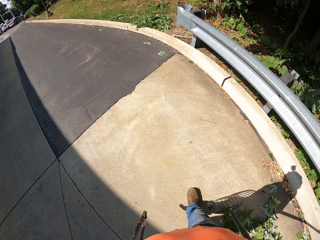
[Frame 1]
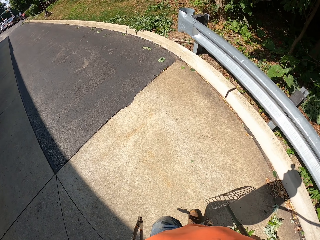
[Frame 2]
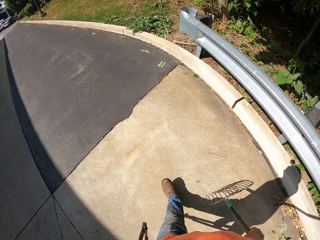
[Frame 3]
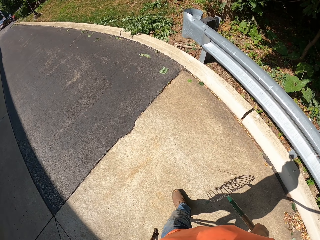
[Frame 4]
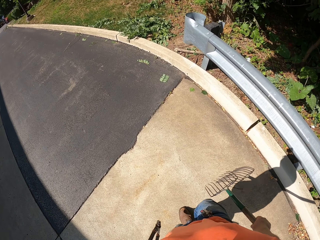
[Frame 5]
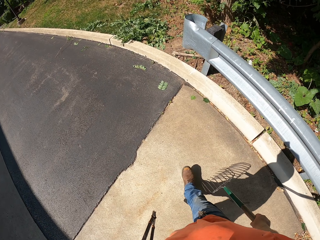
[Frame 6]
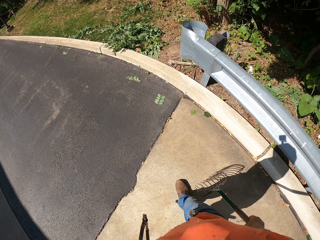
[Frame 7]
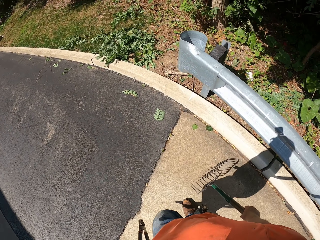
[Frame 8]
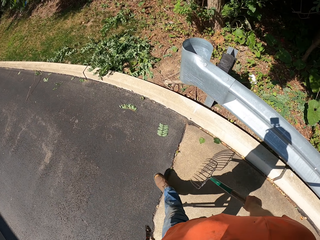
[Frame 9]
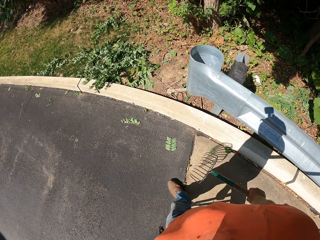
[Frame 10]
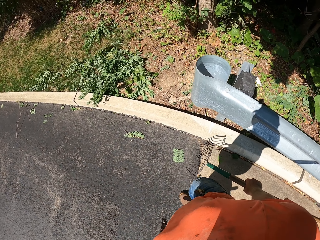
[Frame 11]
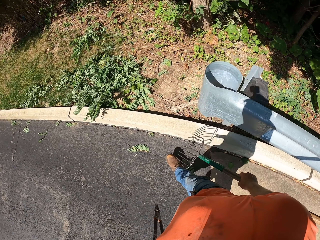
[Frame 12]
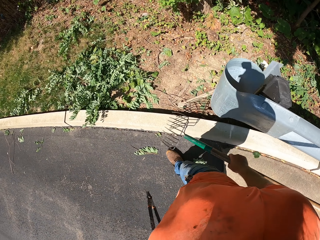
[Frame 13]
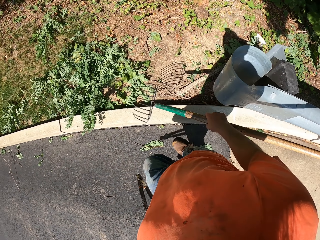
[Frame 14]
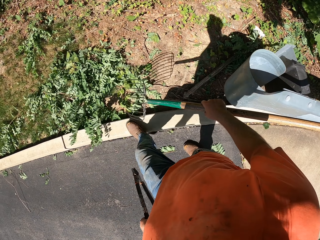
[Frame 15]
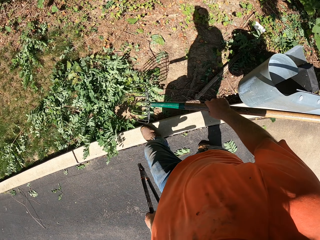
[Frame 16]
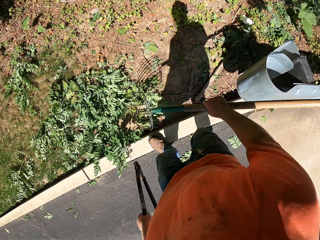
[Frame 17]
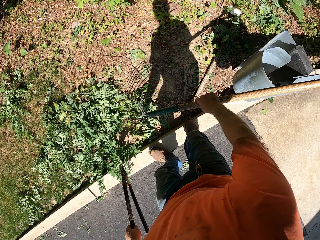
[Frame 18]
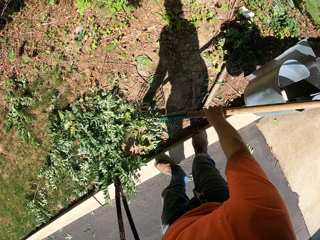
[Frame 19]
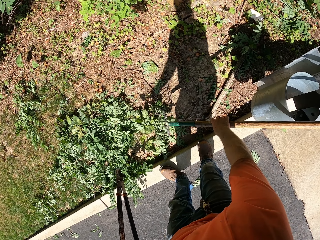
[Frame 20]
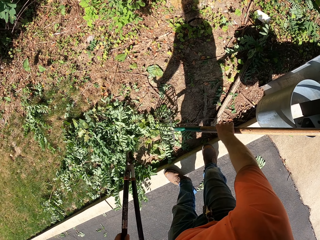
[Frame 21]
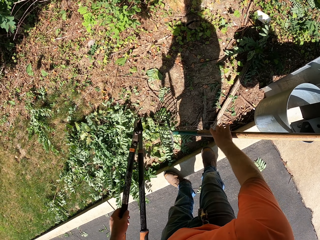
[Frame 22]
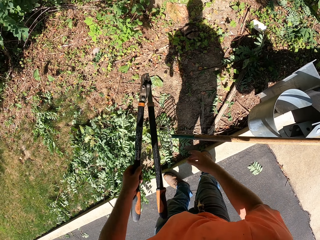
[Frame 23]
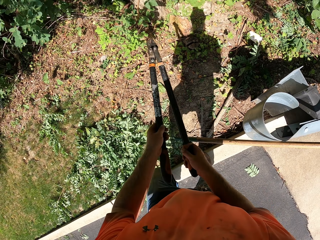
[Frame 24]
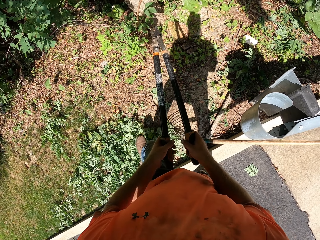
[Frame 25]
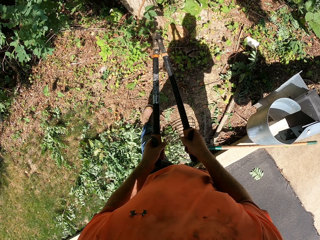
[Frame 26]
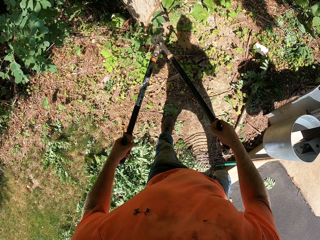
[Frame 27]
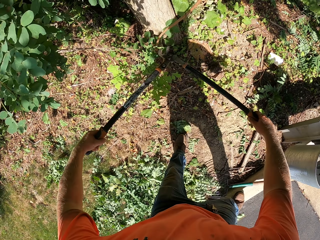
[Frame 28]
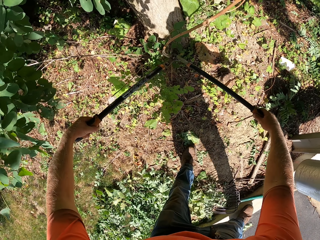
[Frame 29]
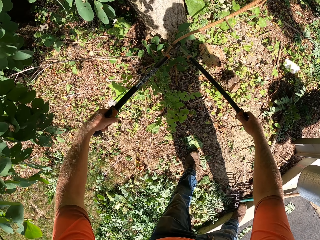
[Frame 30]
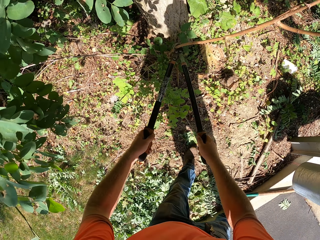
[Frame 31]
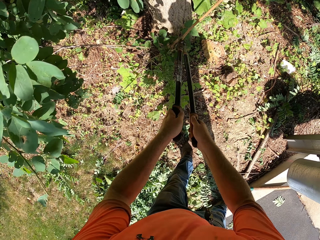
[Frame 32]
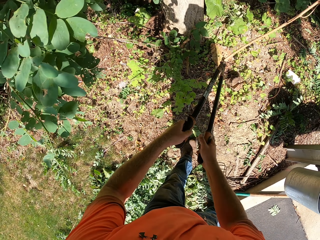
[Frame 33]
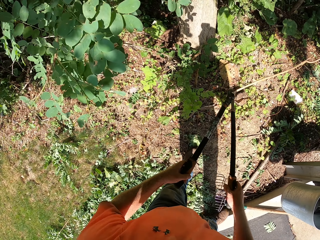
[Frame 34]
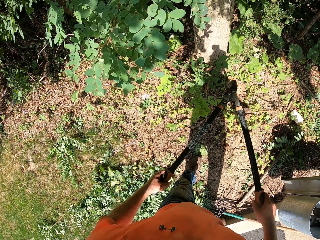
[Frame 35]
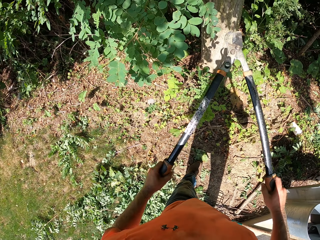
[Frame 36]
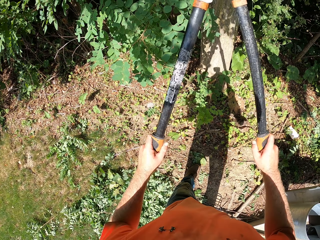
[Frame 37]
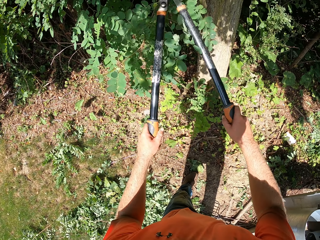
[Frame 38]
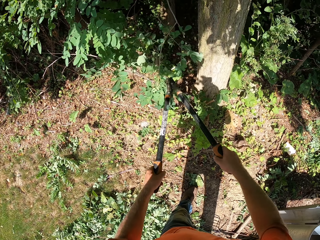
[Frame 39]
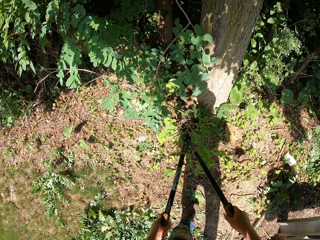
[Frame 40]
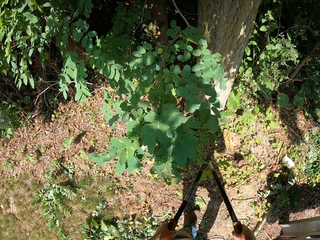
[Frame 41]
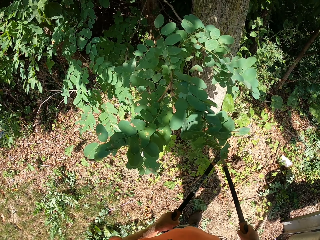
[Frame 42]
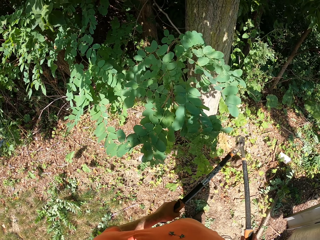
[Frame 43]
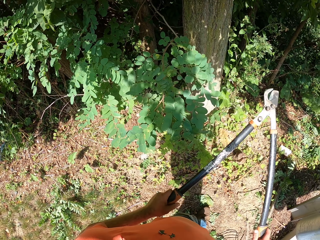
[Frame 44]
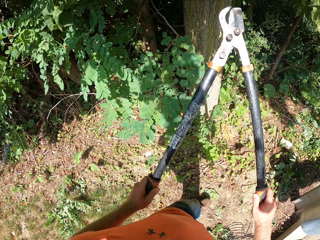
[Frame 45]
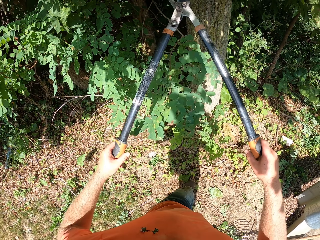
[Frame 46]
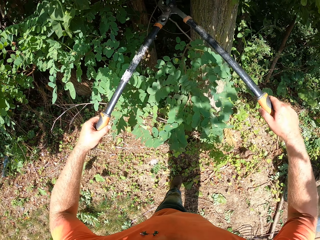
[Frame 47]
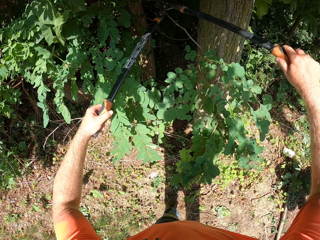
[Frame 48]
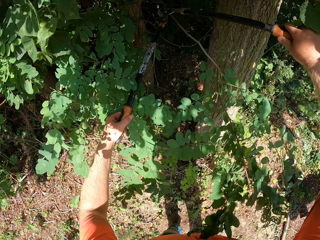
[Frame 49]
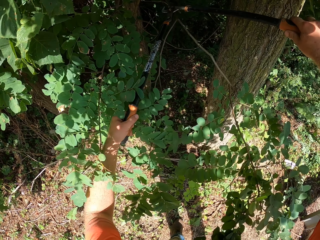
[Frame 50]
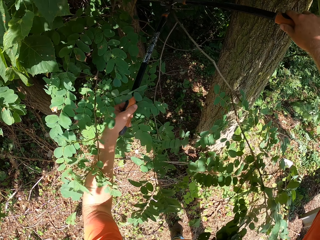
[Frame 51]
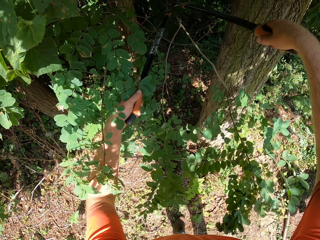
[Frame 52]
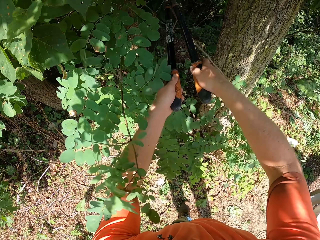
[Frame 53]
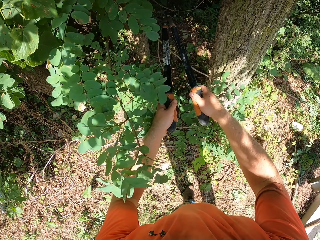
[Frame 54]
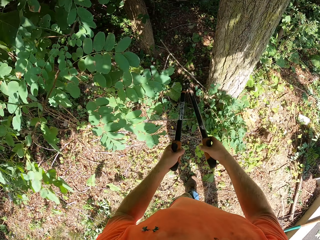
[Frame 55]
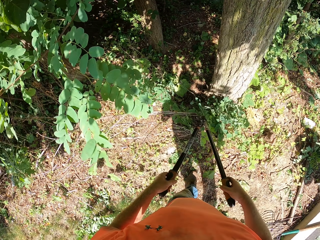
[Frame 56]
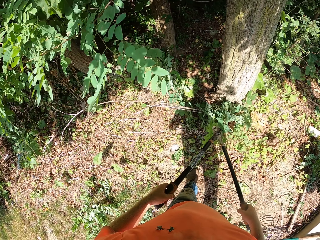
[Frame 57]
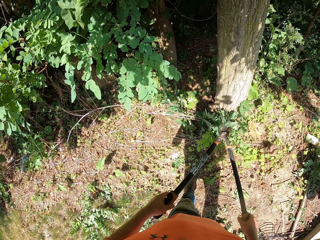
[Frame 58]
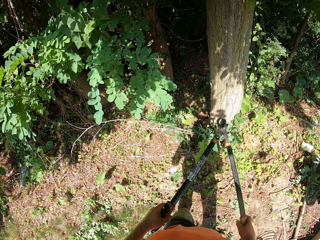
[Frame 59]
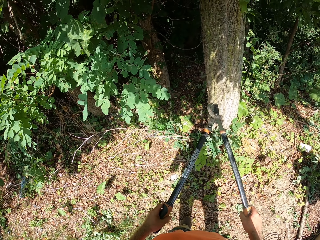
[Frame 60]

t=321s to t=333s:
The camera wearer rests the garden fork on a rail with his right hand. He holds the pair of secateurs with both hands. He trims the plant with the pair of secateurs in both hands.

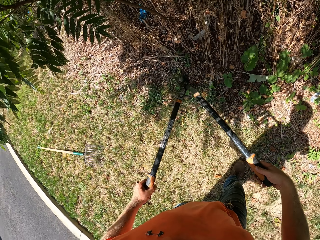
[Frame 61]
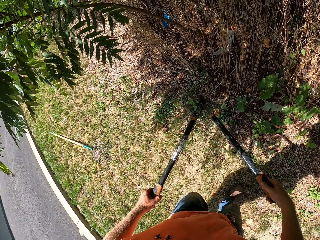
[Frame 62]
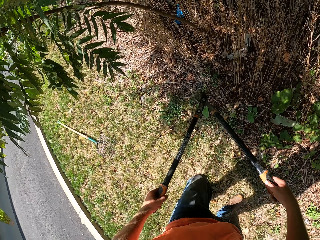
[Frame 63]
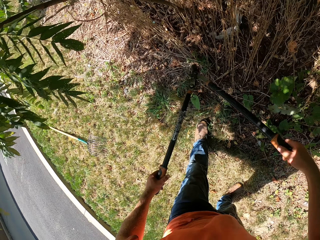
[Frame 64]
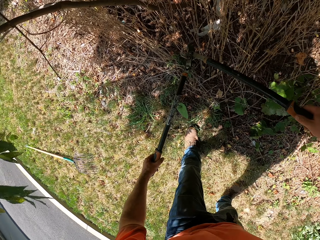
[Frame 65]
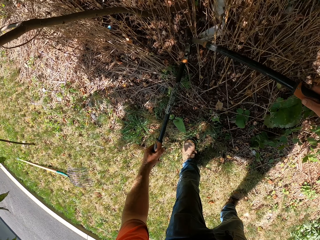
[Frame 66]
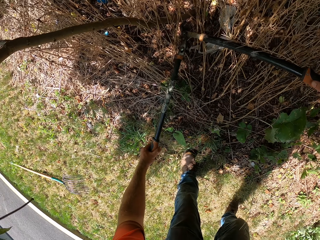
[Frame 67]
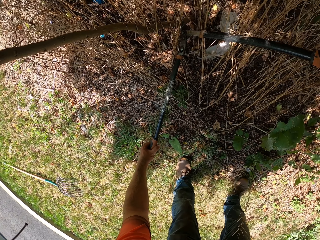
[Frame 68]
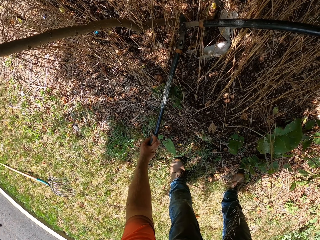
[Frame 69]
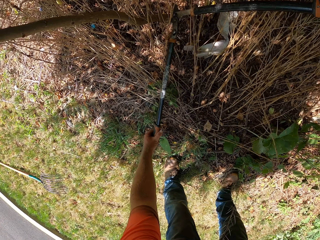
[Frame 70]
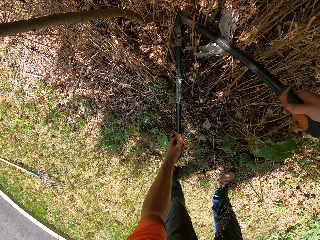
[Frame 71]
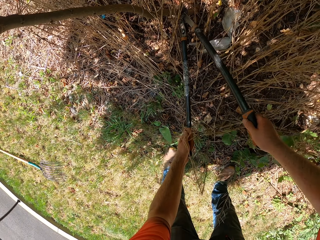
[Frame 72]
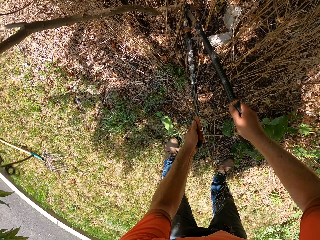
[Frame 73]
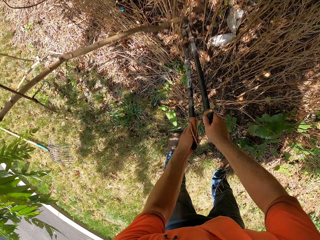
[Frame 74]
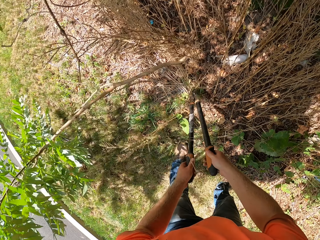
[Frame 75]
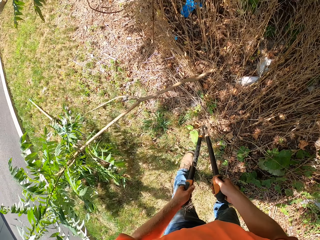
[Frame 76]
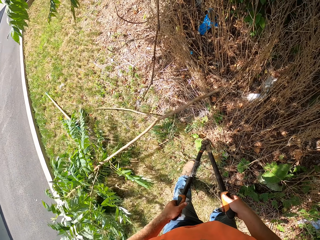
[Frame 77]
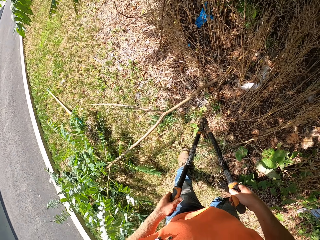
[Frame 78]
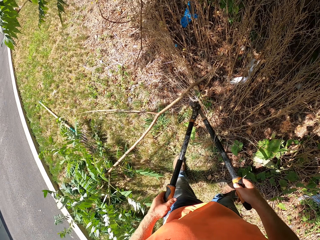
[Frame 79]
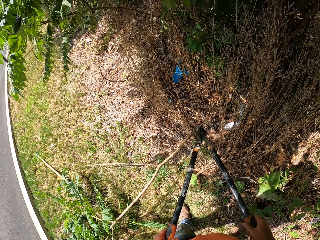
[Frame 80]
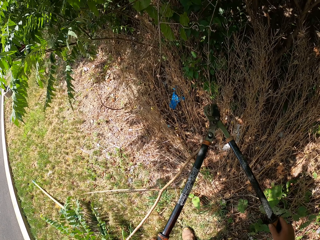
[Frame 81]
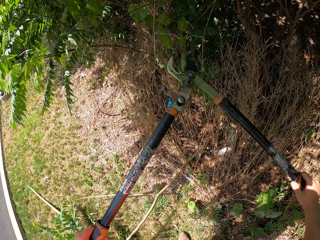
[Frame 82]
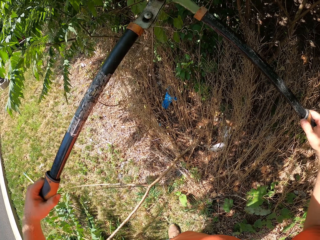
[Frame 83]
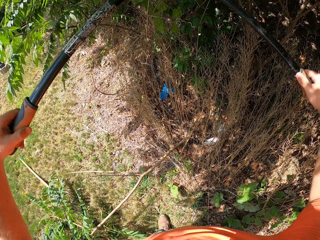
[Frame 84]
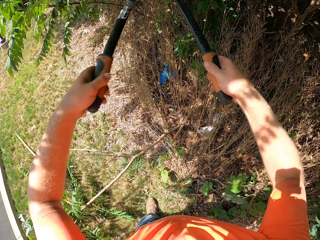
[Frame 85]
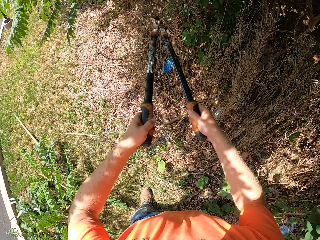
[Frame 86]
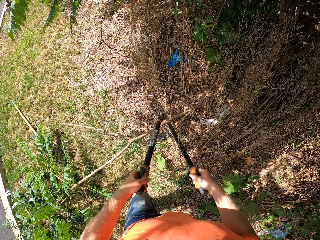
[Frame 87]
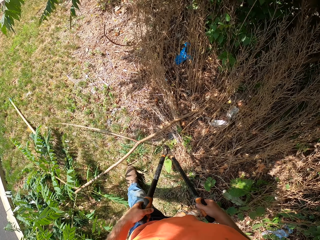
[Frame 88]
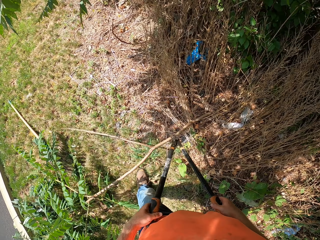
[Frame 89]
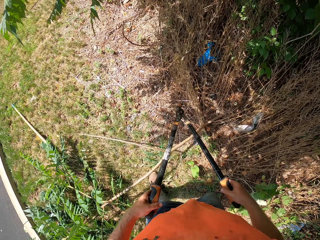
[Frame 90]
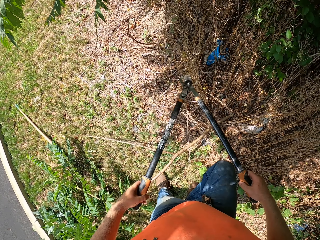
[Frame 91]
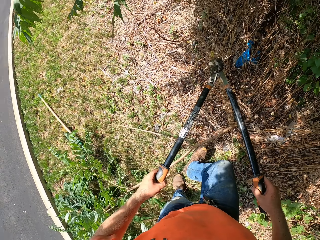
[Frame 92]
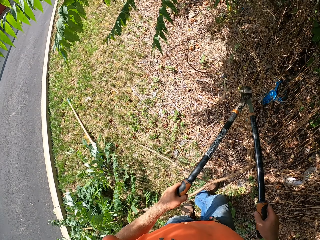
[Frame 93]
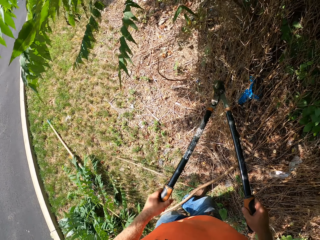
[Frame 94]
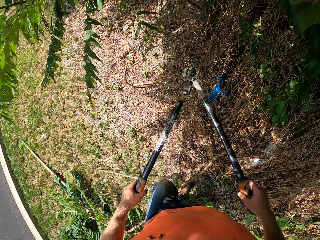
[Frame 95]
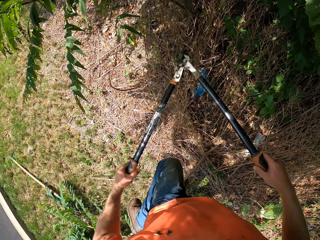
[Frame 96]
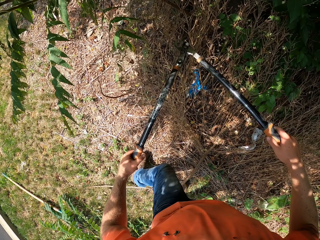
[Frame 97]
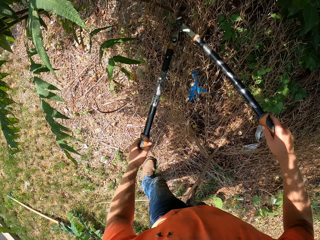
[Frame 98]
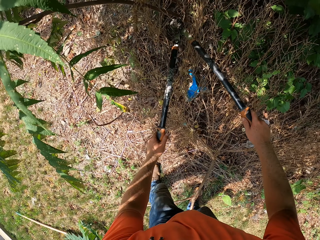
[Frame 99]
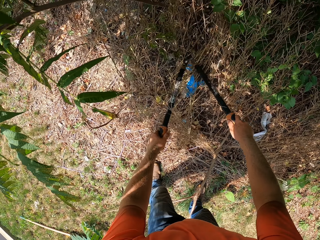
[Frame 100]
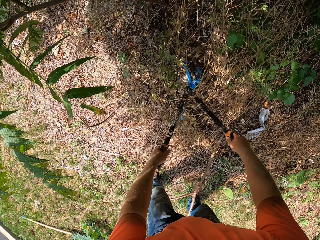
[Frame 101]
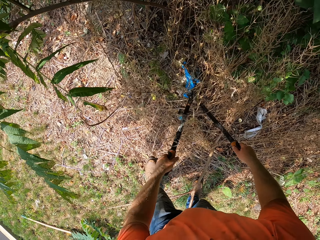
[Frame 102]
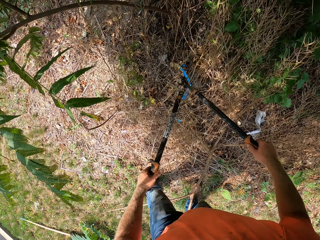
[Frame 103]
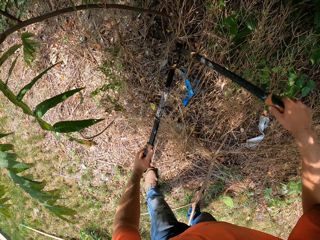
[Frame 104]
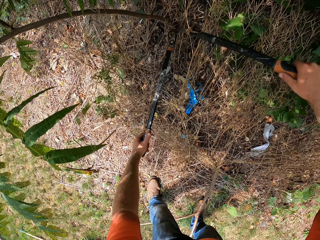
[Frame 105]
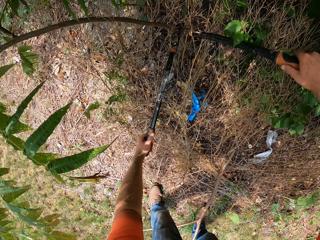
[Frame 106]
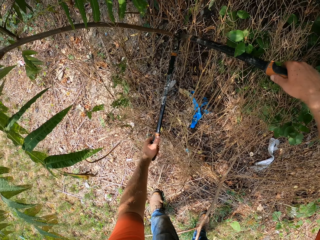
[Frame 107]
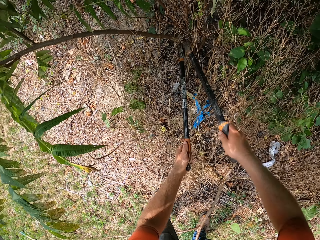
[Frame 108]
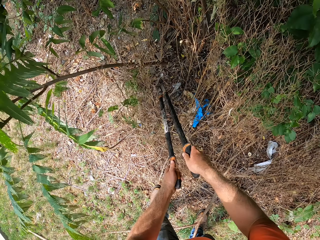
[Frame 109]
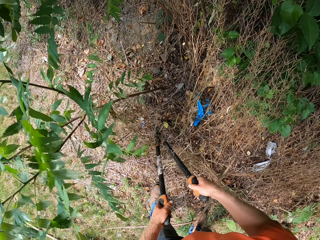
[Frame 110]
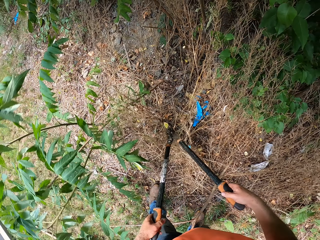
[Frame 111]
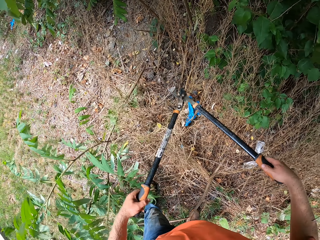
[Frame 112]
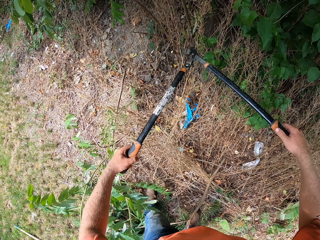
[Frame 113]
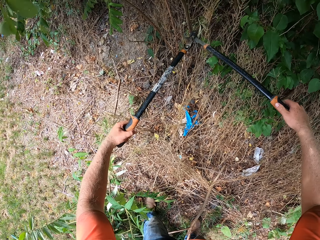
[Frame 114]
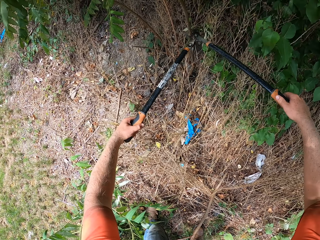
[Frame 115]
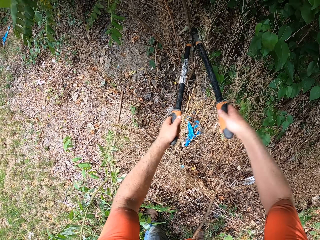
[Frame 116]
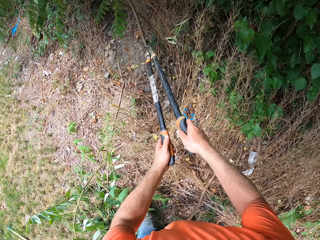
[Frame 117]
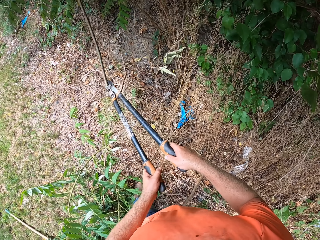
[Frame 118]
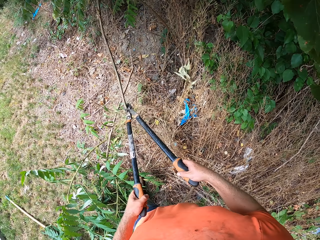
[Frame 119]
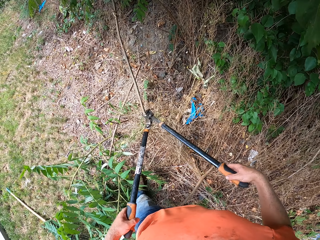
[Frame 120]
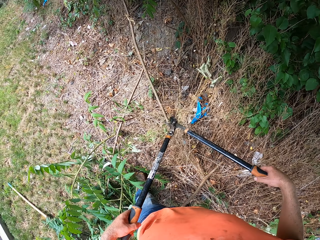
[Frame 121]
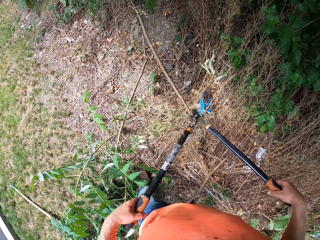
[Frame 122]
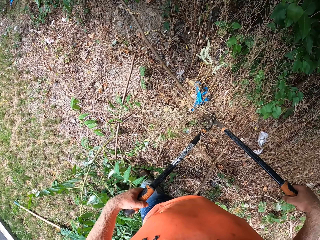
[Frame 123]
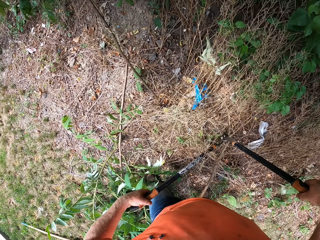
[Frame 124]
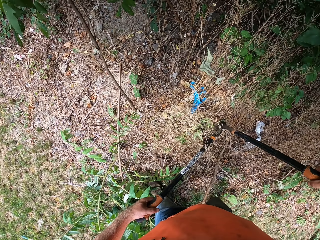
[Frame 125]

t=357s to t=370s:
The camera wearer trims the plants with the pair of secateurs in both hands.
